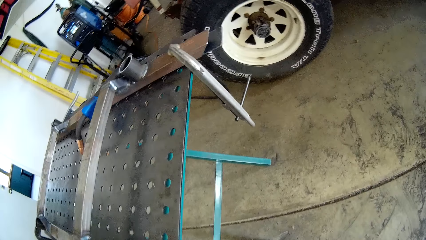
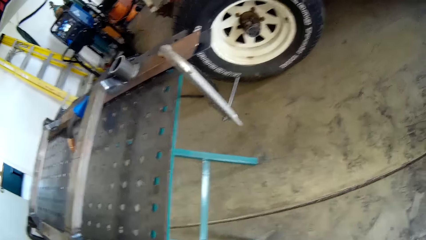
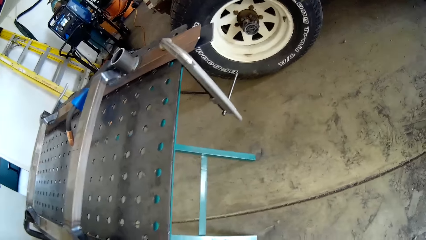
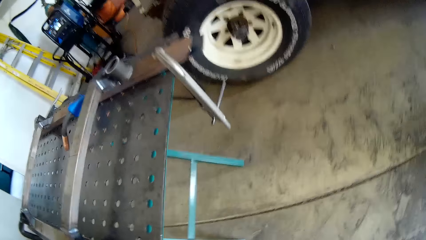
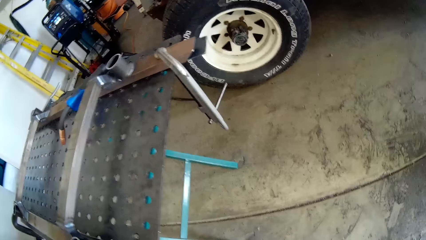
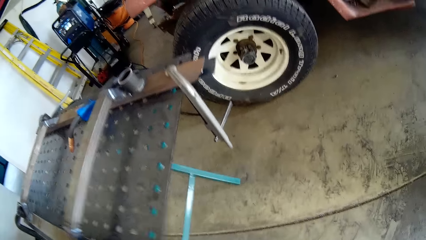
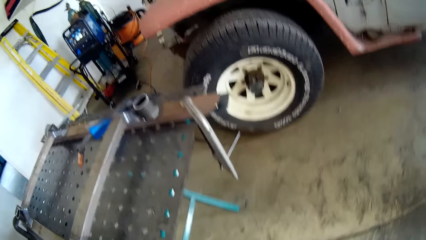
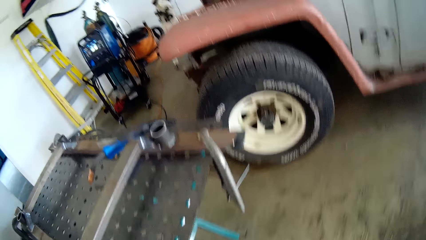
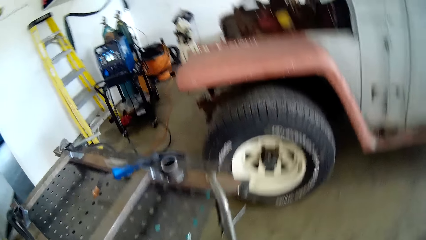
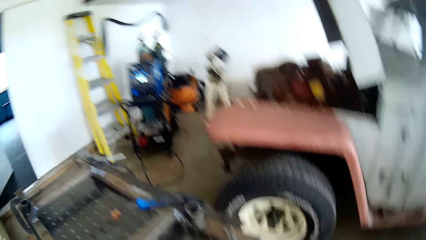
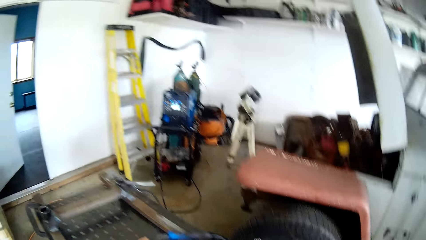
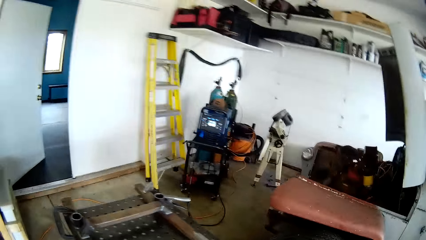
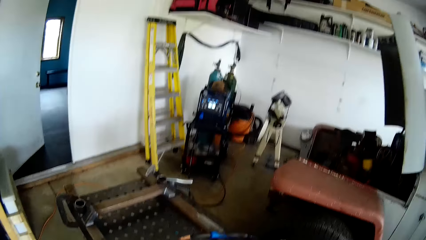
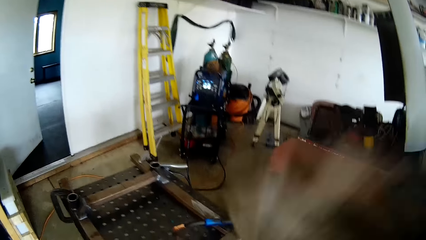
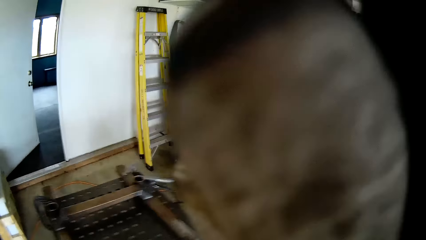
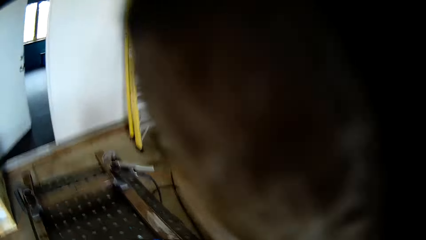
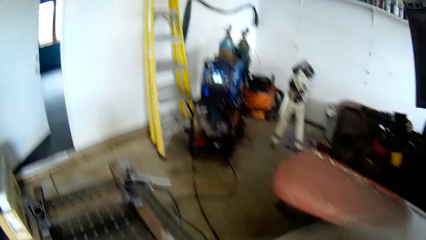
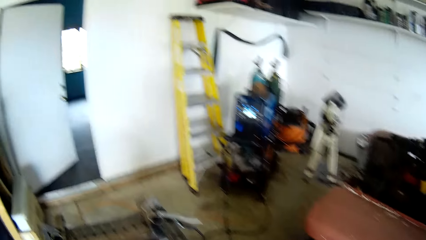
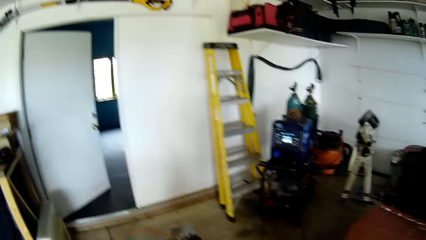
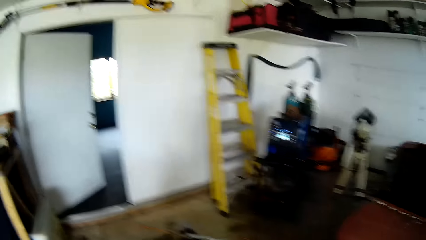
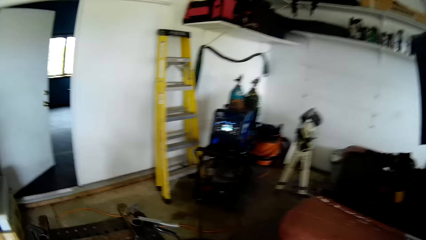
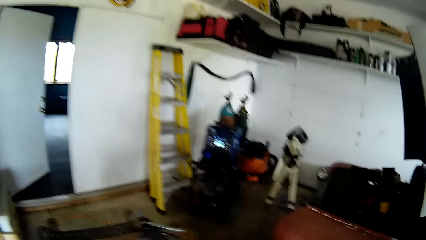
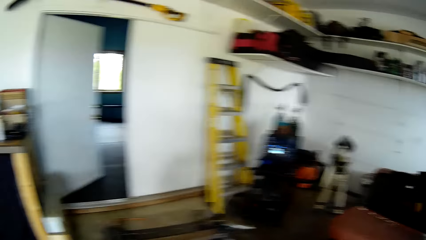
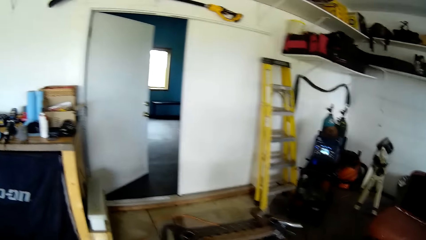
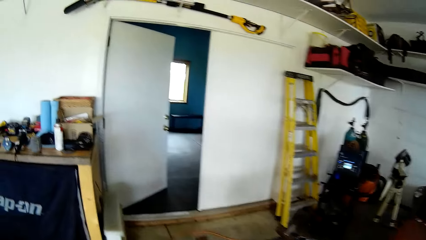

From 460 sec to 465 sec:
The camera wearer touches his face with his right hand. He moves a hand.

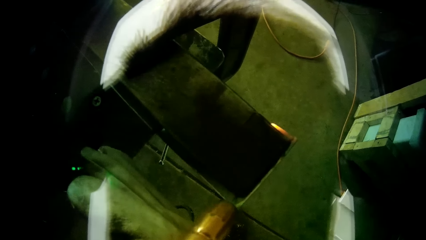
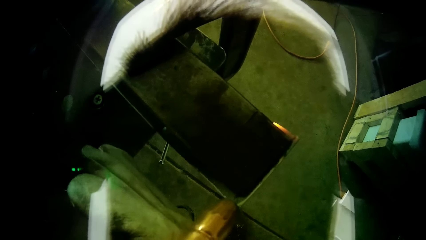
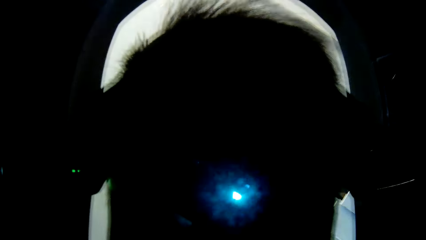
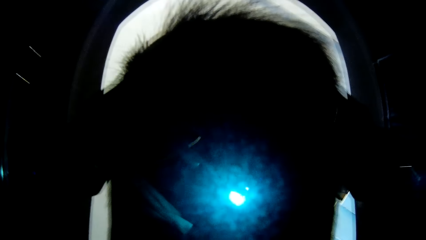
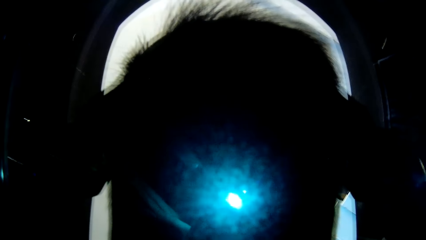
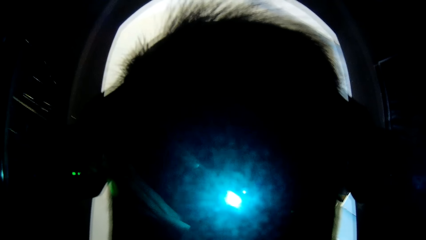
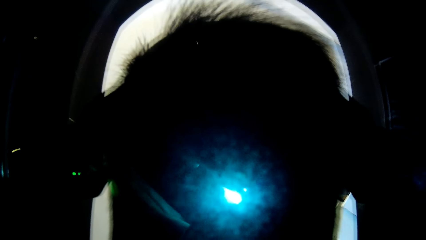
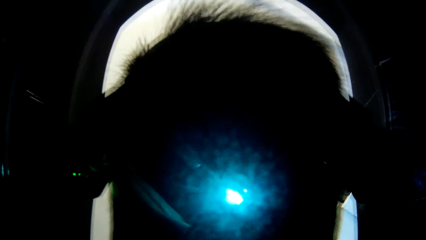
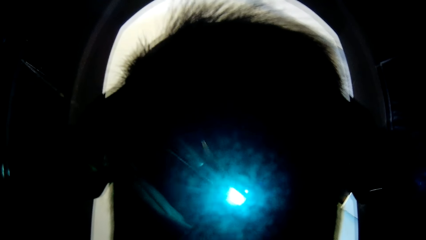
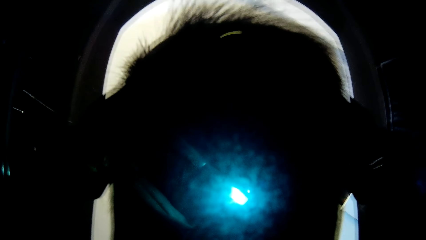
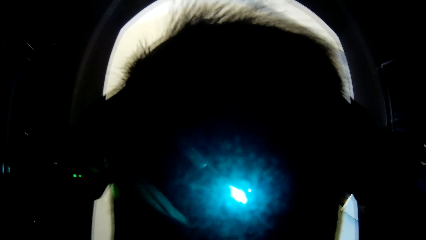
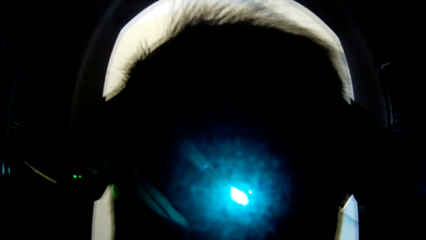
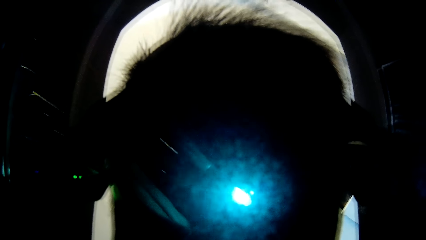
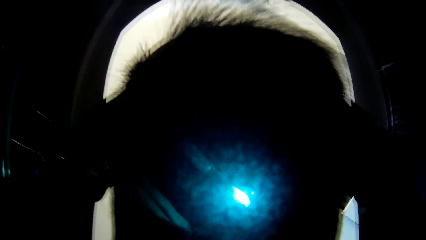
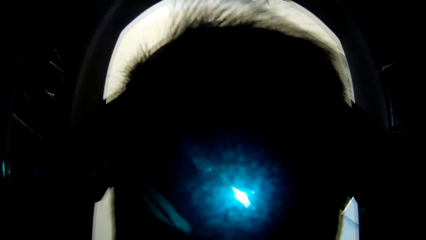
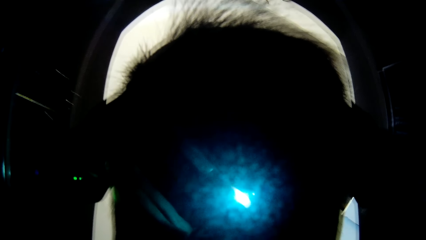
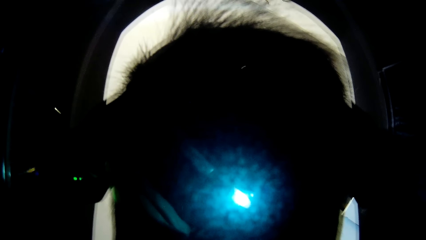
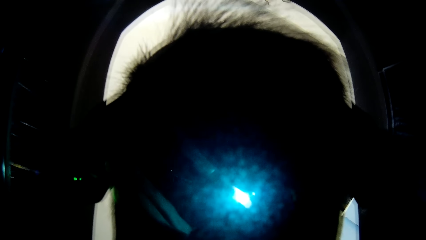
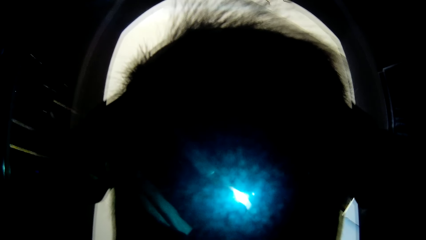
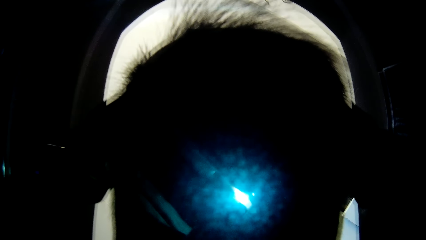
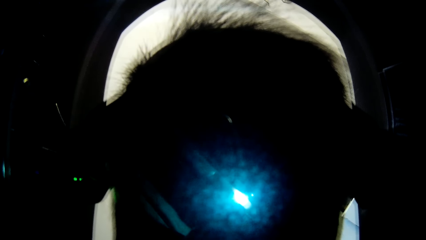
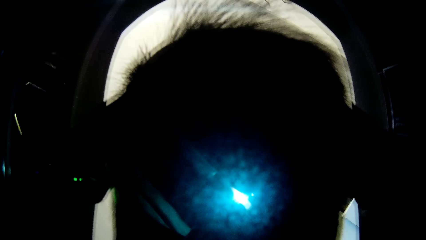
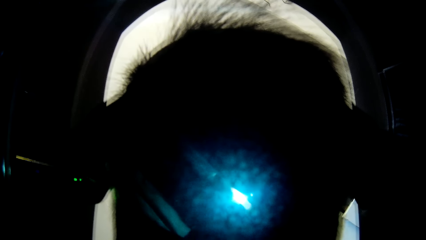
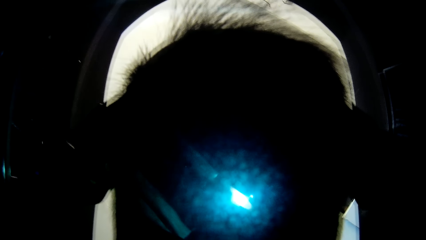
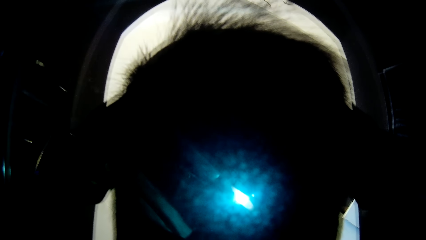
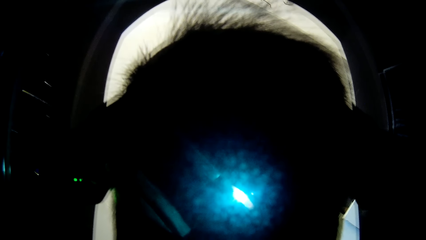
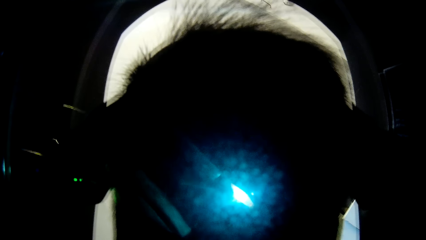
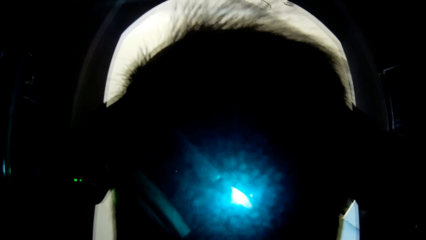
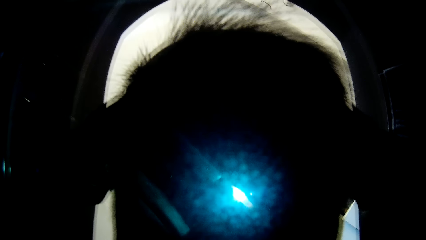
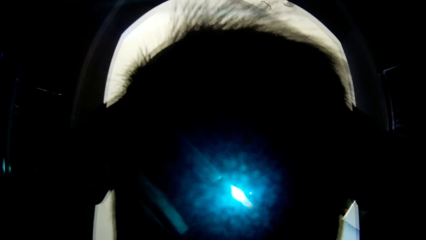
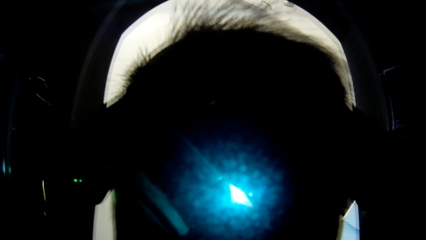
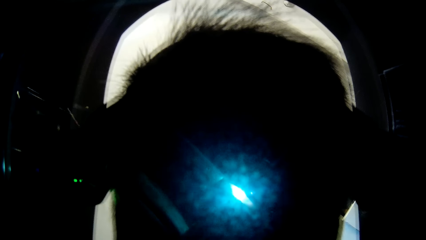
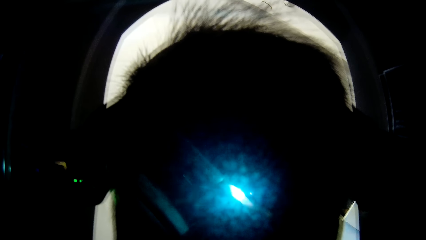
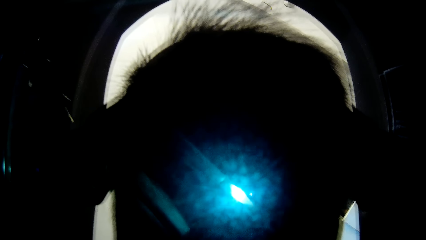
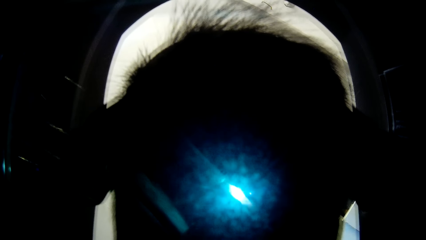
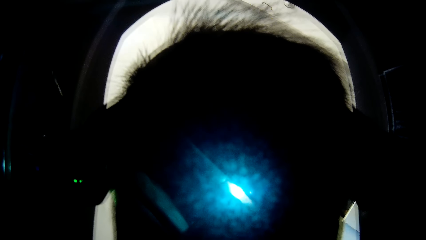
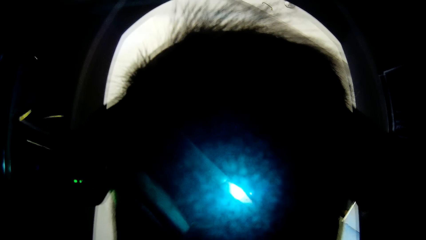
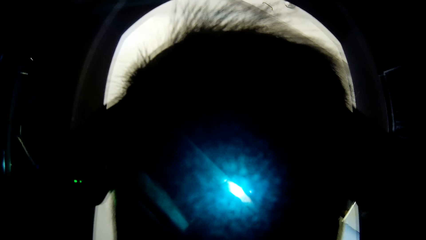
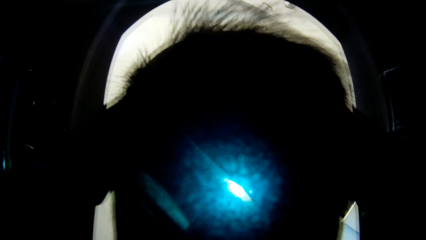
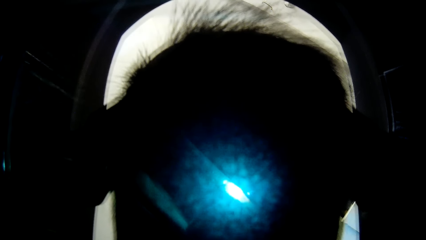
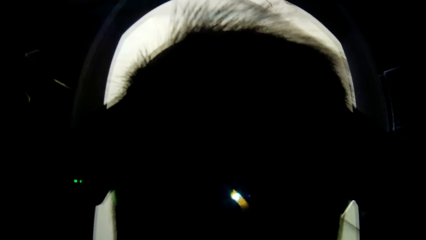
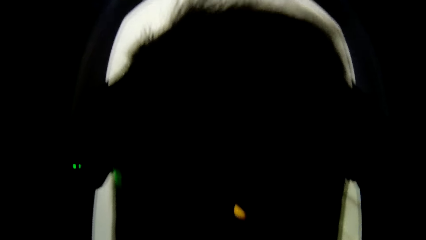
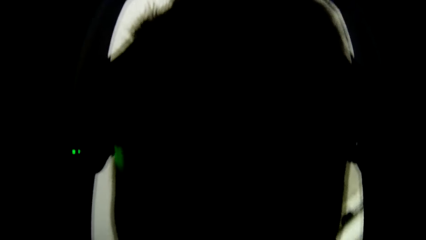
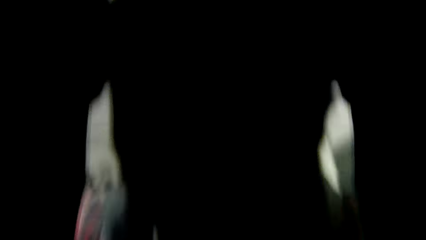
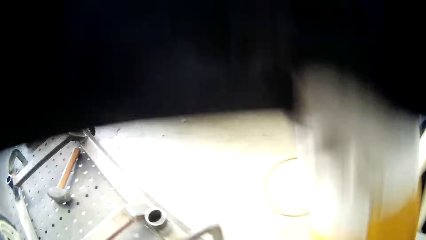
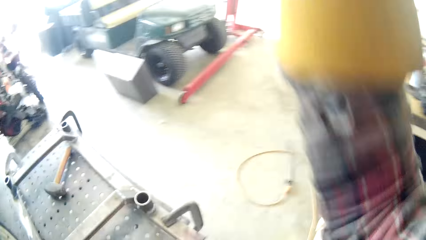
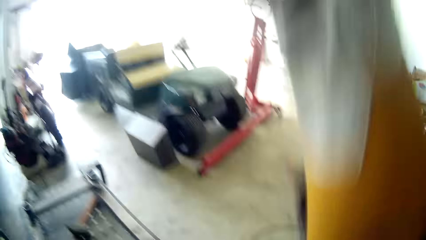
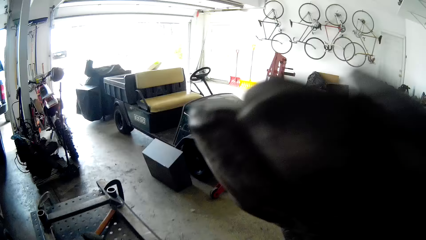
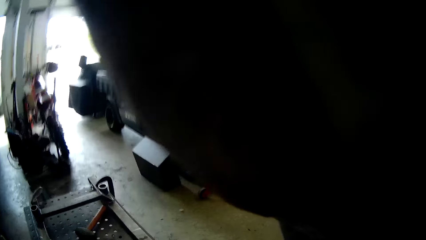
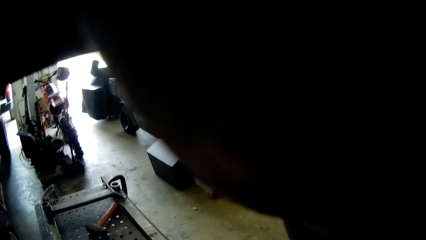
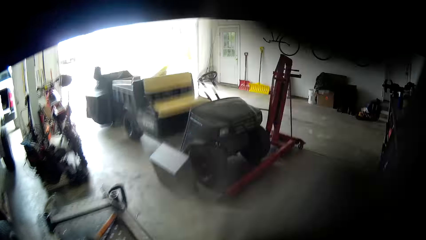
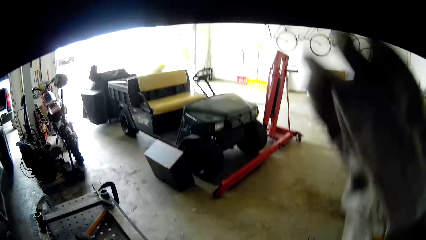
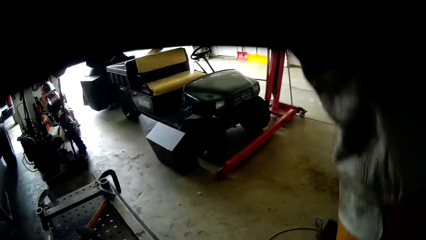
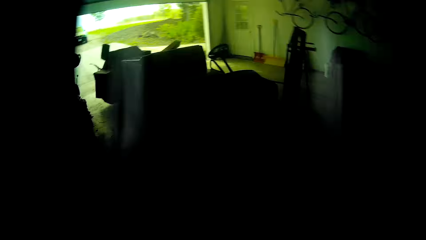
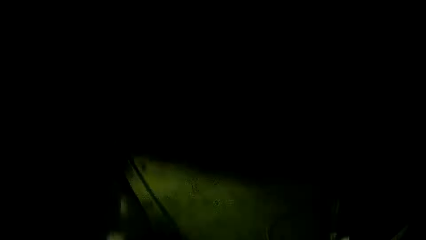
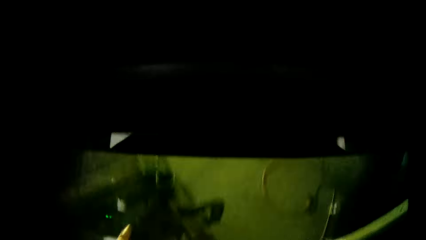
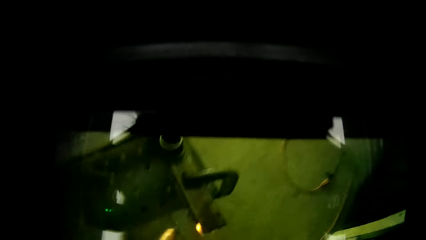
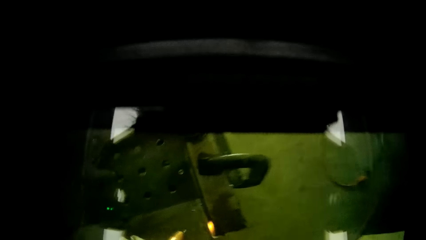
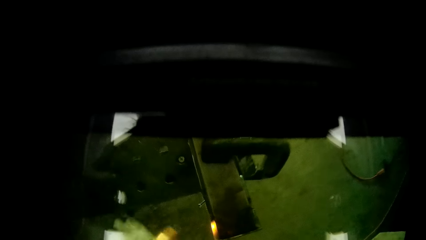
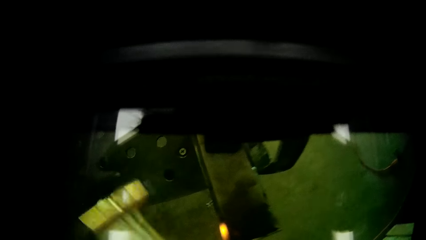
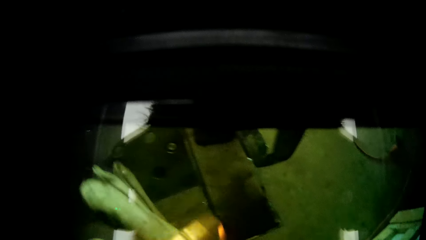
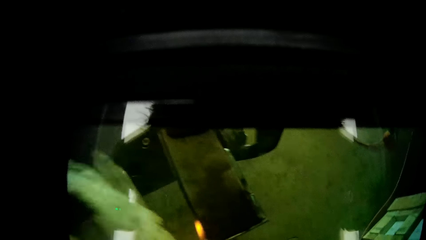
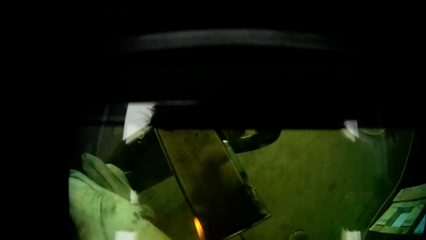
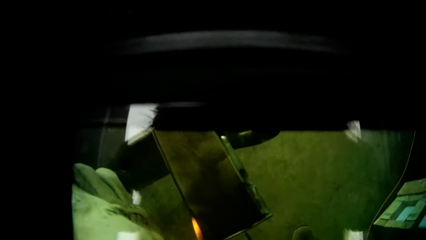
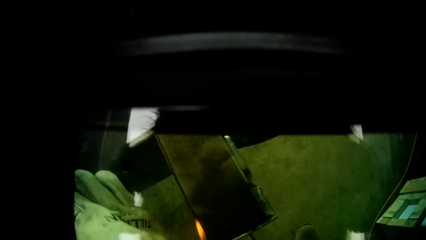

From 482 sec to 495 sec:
The camera wearer welds the metal with the stick weld in his right hand. He removes the welding helmet from his face with his right hand. He touches his face with his right hand. He adjusts a camera. He wears the welding helmet with his right hand.
